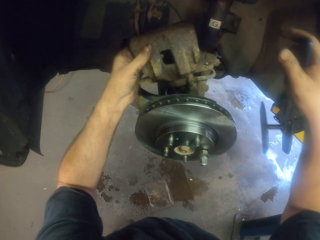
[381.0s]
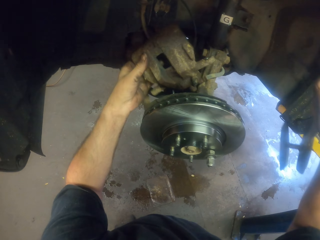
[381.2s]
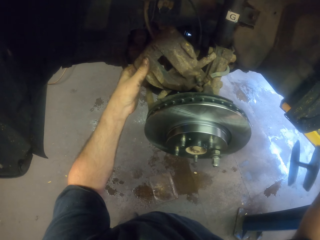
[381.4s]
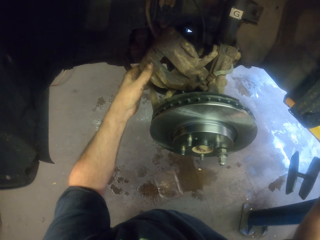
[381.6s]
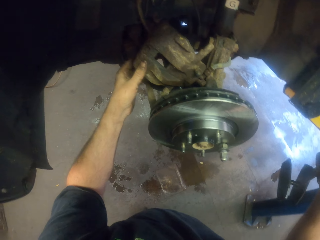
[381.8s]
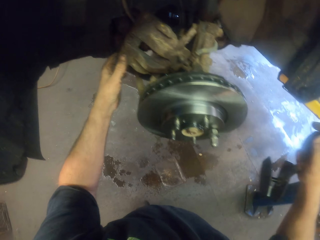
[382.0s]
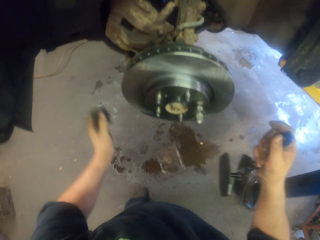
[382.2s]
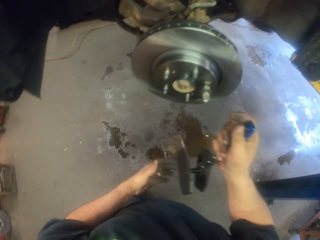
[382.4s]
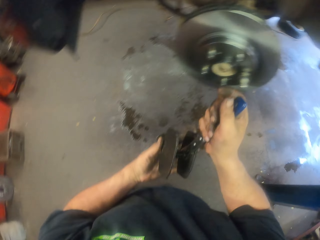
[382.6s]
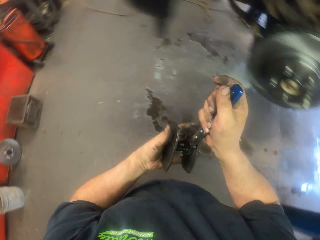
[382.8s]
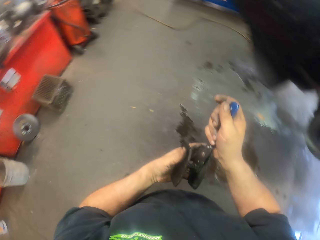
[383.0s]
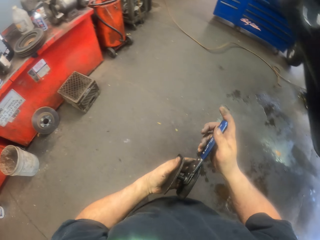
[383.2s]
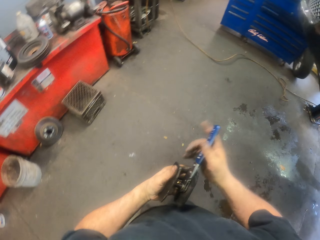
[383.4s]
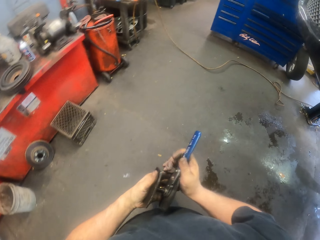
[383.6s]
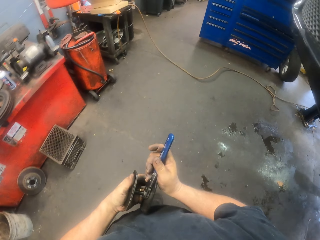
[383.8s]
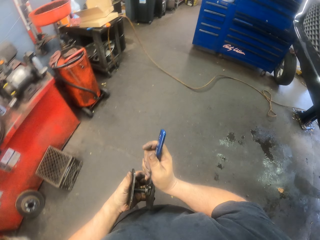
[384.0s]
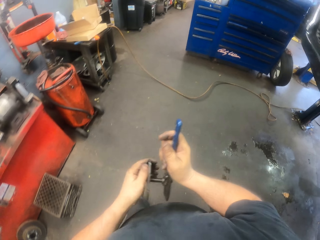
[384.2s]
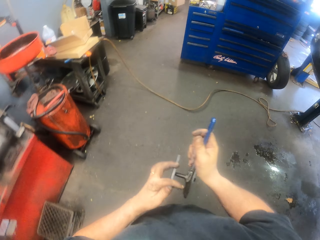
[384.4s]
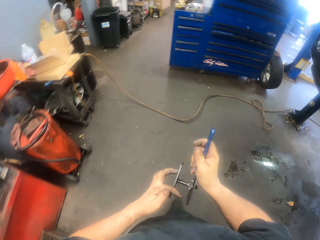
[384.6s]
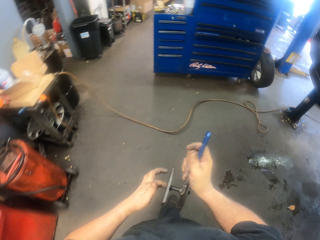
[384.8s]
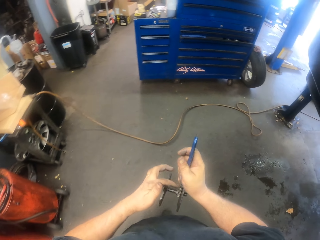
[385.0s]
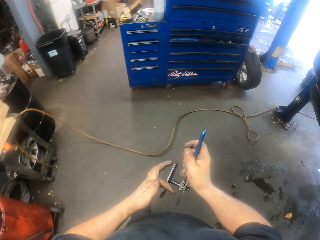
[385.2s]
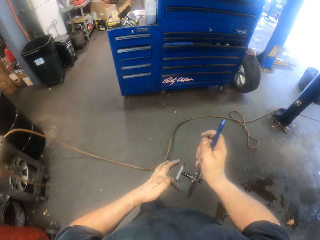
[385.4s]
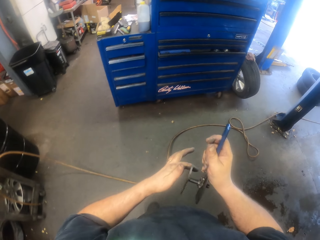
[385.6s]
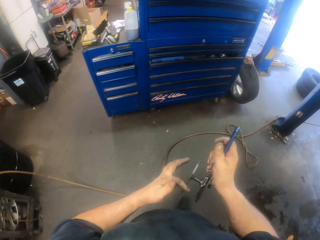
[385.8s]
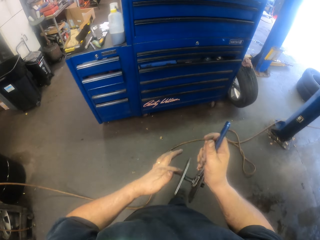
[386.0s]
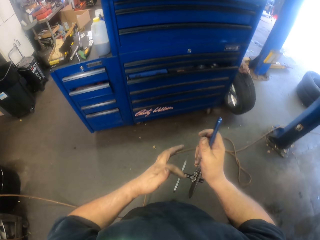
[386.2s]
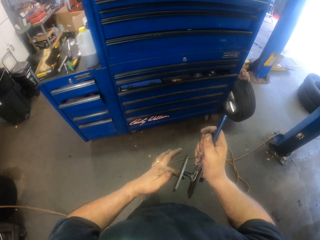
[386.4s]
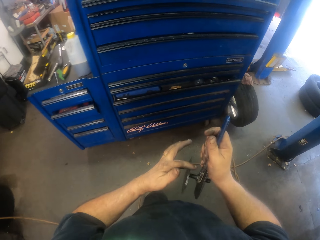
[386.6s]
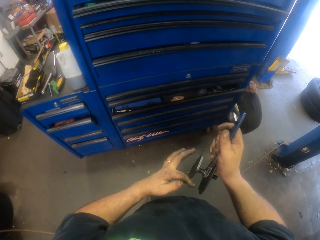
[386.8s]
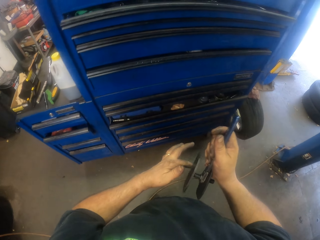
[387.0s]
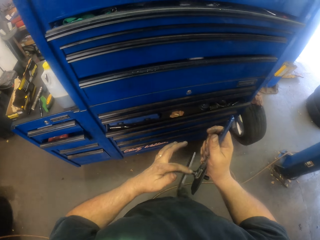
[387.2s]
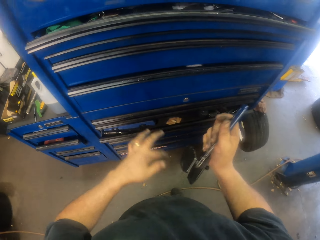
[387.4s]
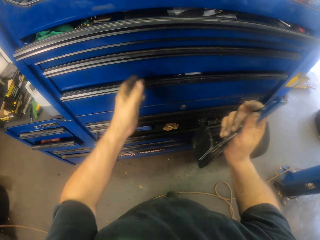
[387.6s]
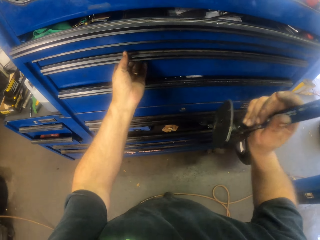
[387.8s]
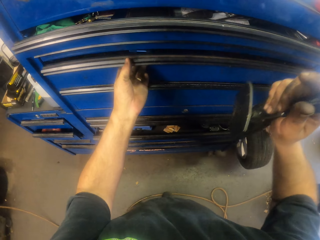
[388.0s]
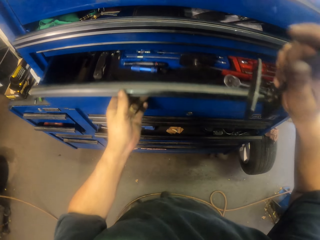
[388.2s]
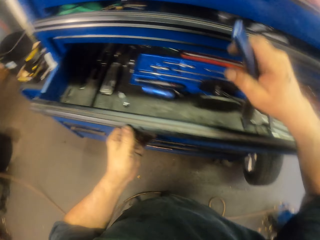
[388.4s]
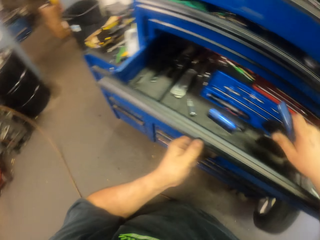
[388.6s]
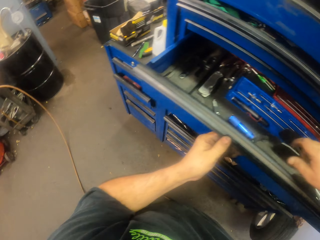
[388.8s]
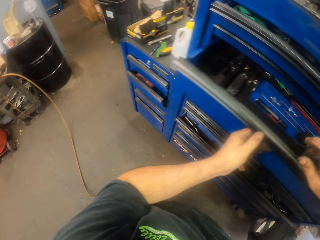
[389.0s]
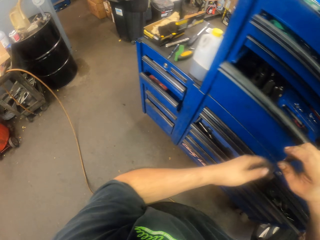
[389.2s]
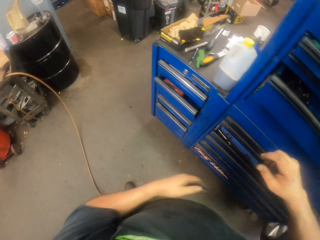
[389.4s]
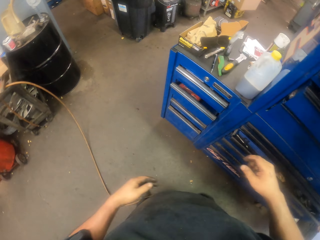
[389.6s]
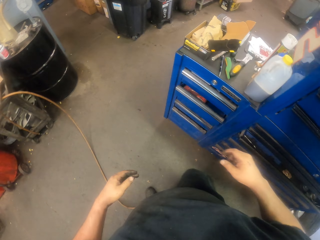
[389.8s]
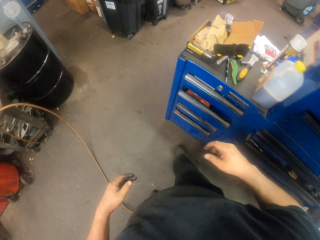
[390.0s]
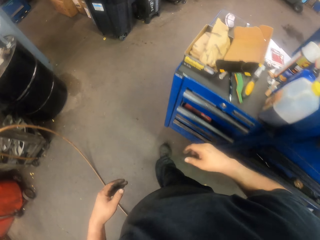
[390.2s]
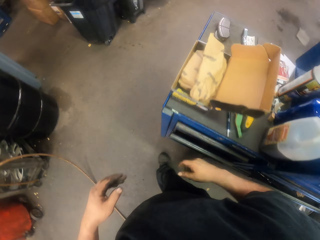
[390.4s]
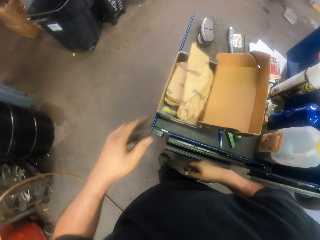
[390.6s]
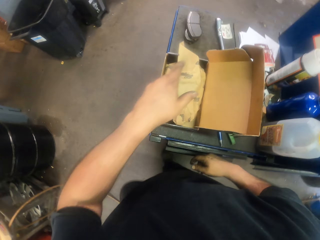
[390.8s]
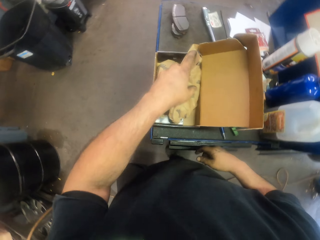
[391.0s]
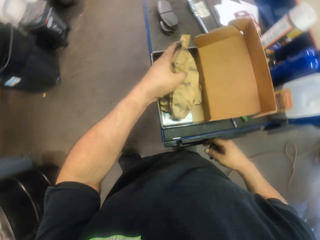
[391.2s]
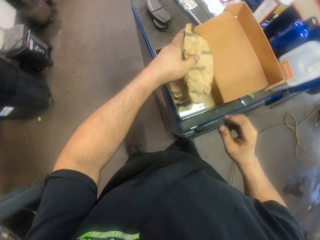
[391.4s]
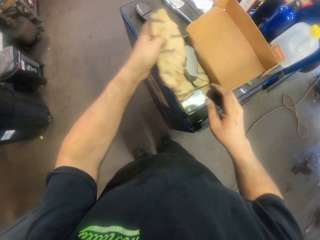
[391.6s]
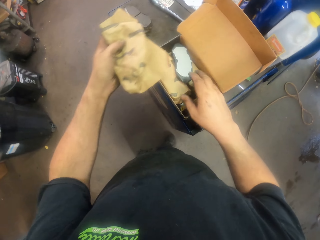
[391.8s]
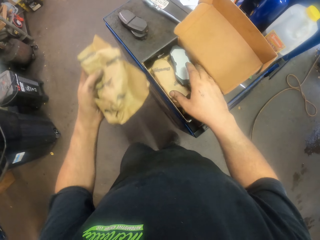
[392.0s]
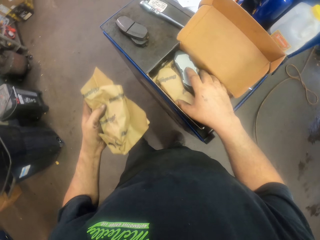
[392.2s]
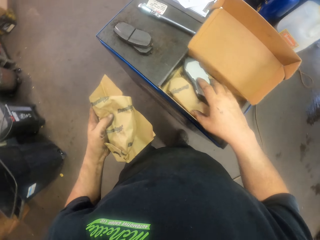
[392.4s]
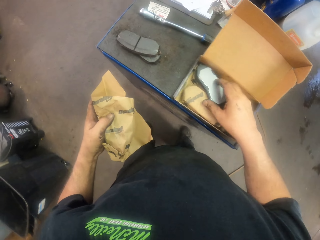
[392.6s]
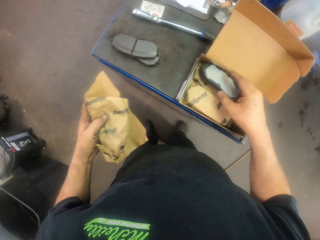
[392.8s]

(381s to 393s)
The camera wearer moves the brake pad aside. They hold something with the hand. They walk to the drawer. They rotate the object with the hand. They open the drawer. They put the object in the drawer. They walk. They check in a box. They pick up the paper.

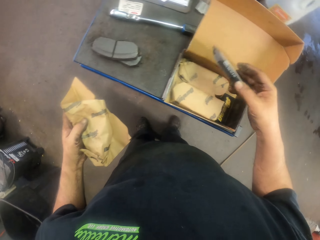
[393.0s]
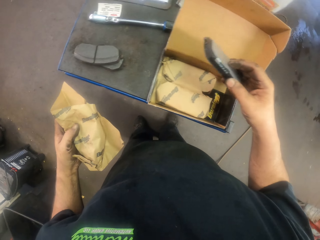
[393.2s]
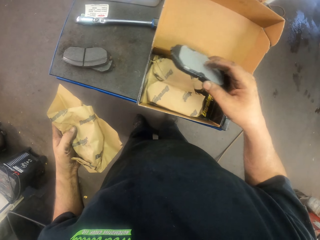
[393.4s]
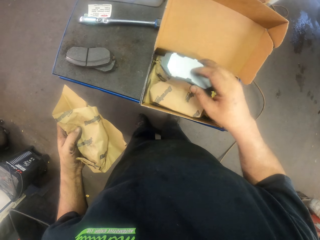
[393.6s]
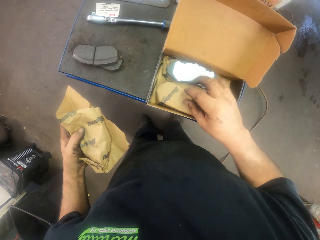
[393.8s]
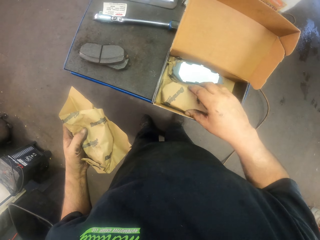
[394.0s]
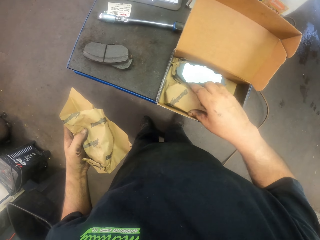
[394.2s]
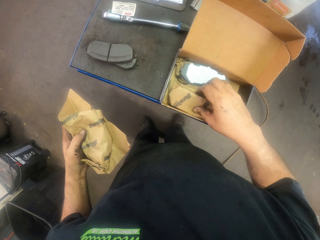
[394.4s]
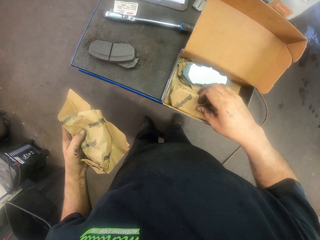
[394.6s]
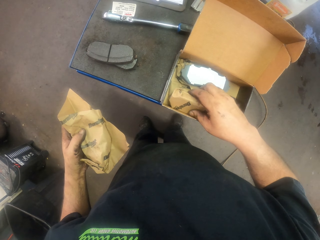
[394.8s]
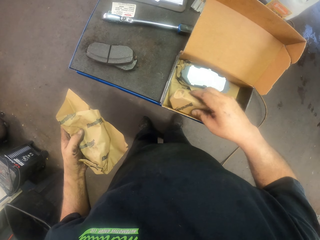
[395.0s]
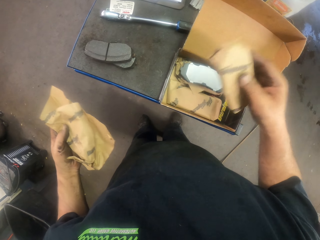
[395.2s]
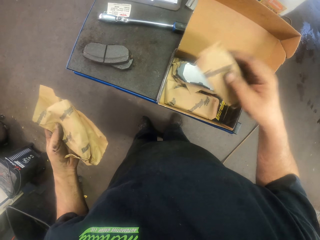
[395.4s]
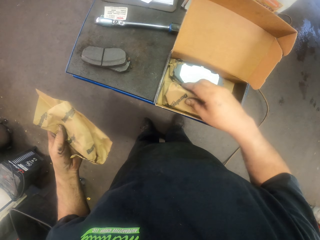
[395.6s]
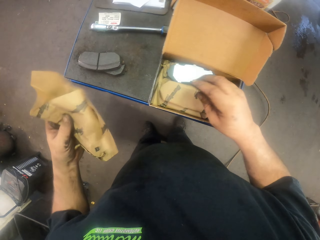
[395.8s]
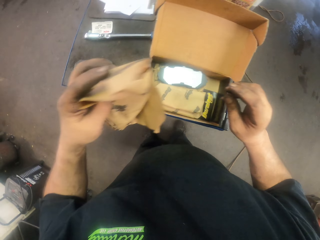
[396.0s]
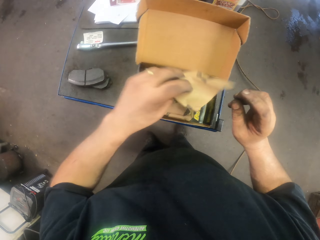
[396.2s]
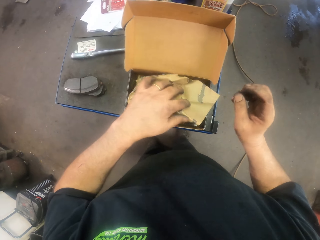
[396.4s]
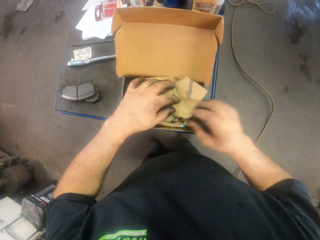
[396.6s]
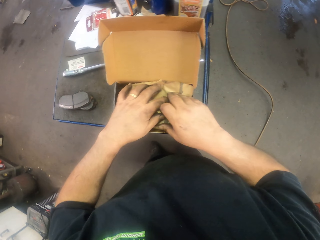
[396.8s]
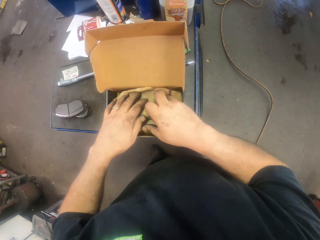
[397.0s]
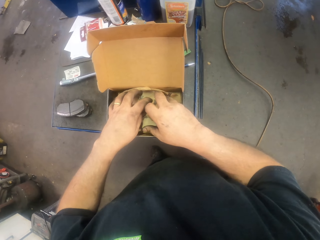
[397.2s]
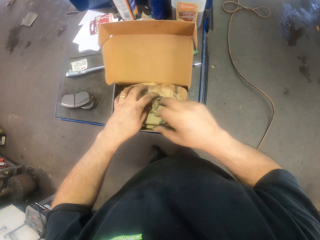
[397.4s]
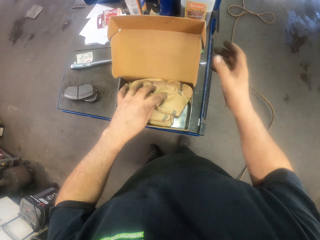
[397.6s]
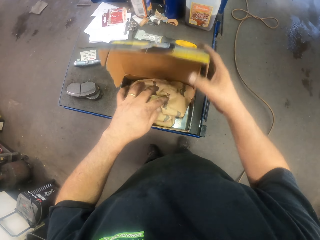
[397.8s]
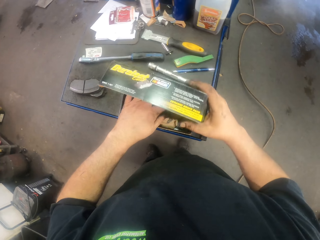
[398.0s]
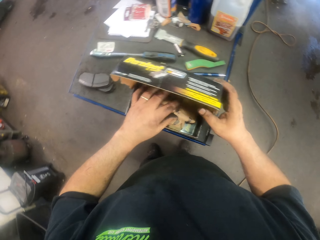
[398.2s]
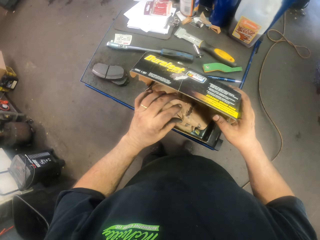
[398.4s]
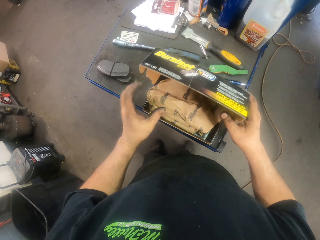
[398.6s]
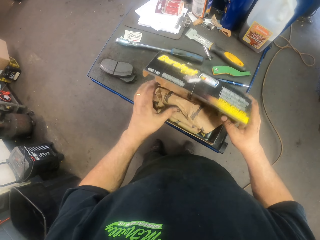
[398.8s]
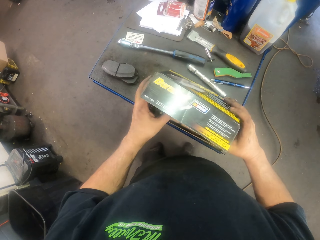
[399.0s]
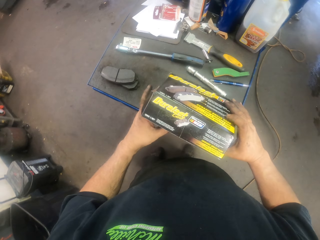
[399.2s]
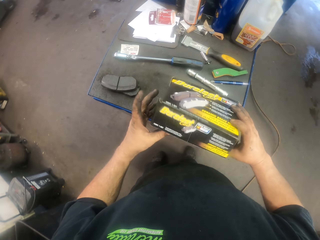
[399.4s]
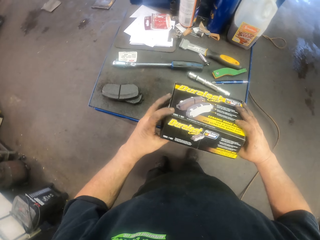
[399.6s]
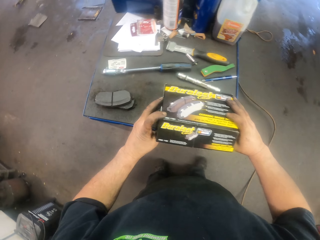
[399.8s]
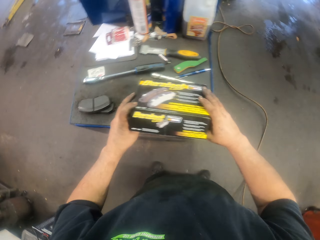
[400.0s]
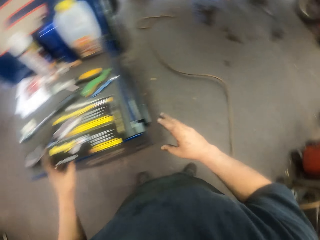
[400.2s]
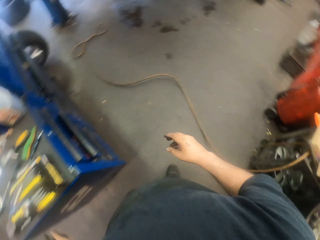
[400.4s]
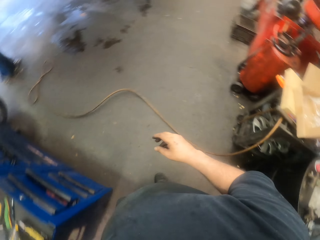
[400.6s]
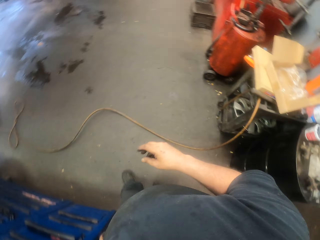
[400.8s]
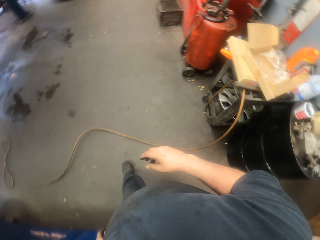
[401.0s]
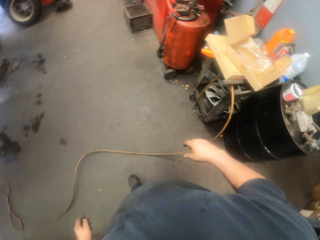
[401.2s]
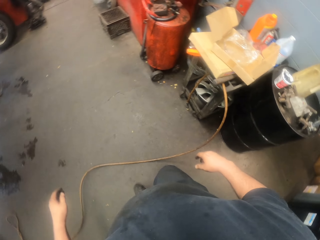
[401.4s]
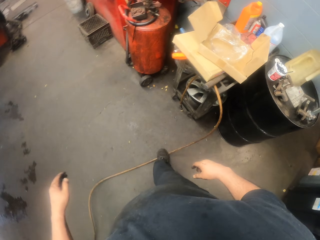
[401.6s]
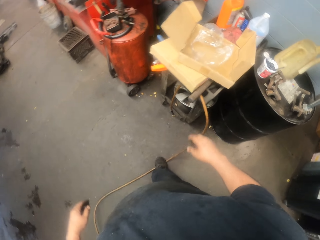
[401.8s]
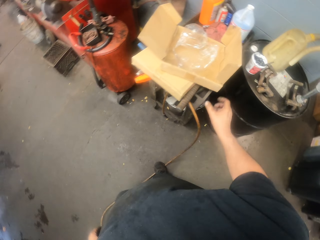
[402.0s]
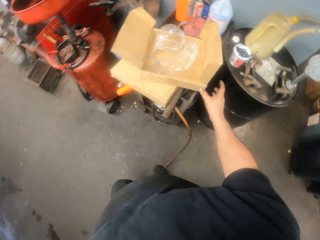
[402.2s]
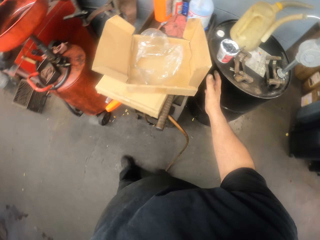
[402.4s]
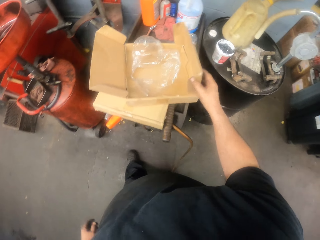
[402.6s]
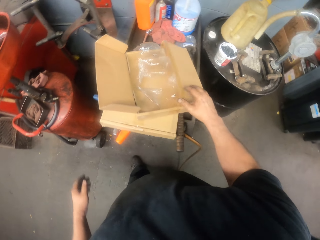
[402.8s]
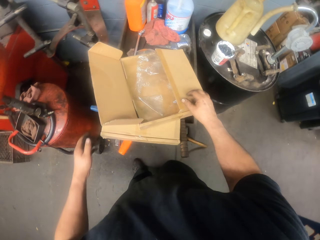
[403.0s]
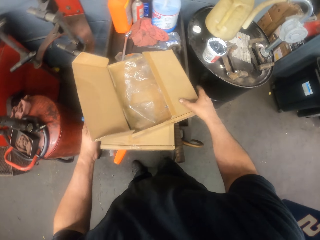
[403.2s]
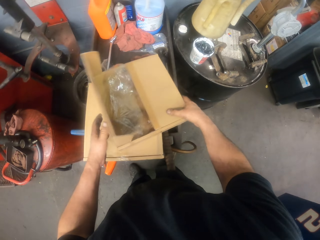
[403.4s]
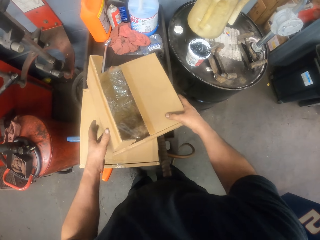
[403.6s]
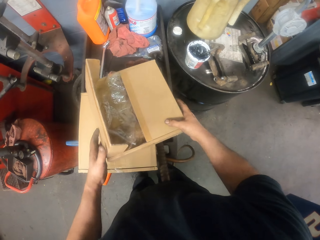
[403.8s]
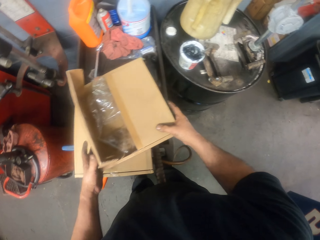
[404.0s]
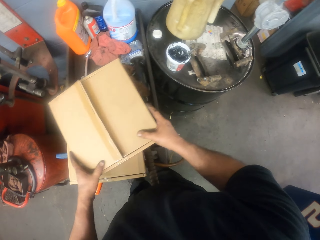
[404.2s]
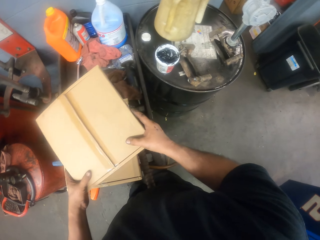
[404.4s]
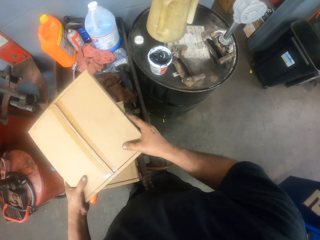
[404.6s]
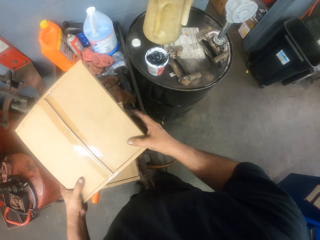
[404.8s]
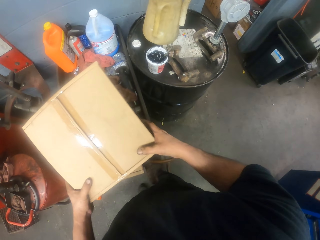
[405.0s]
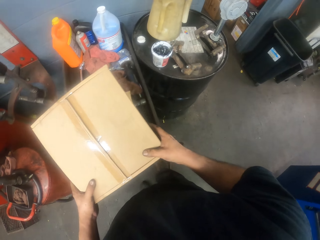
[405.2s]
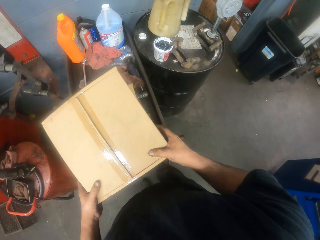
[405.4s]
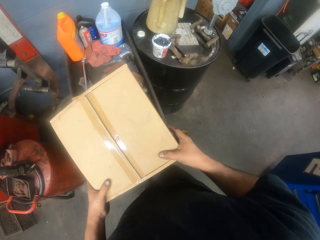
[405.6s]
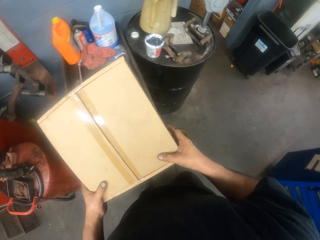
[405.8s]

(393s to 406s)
The camera wearer picks up something. They put the object in the box. They pick up something. They put the object in the box. They put the paper in the box. They close the box. They walk to the table. They close the box. They pick up the box.
